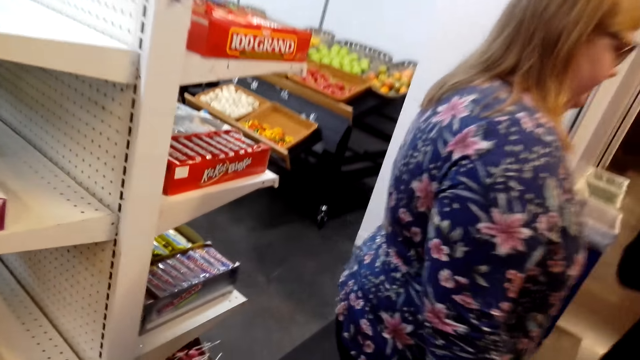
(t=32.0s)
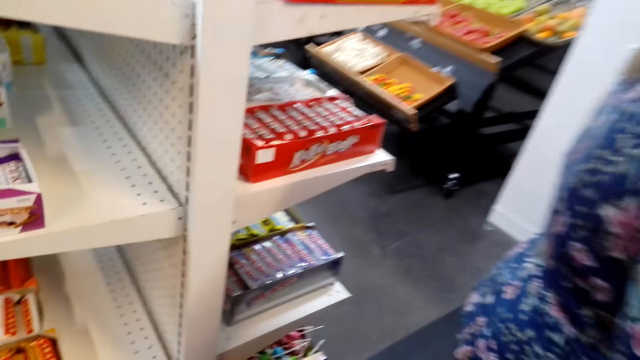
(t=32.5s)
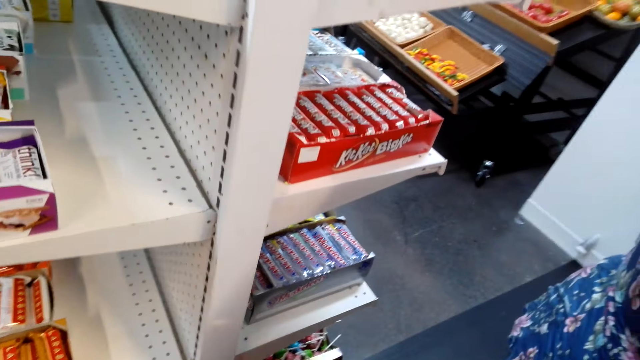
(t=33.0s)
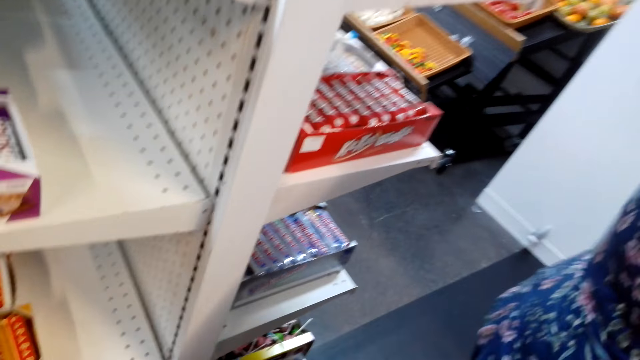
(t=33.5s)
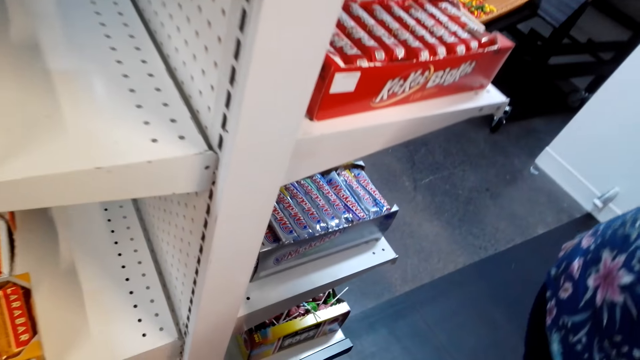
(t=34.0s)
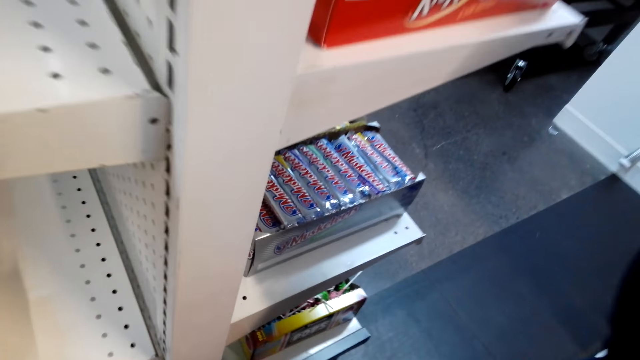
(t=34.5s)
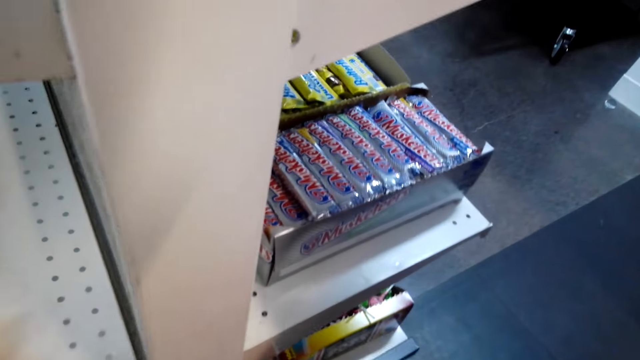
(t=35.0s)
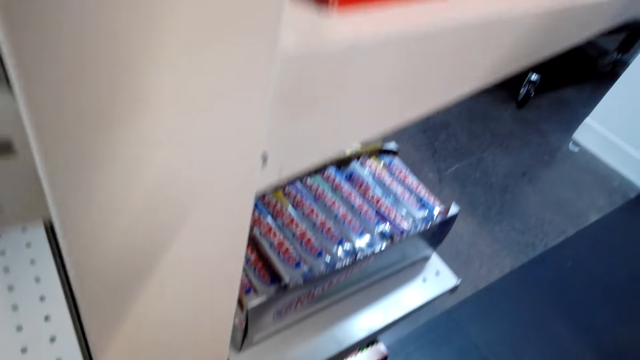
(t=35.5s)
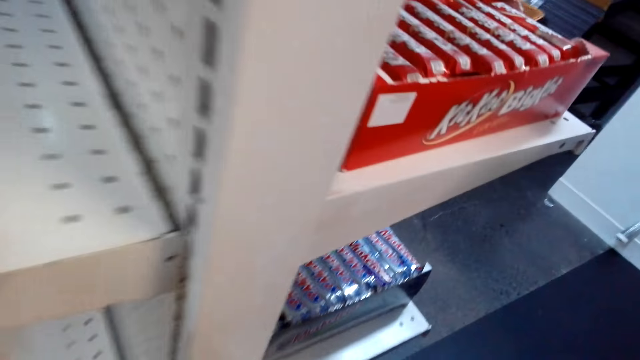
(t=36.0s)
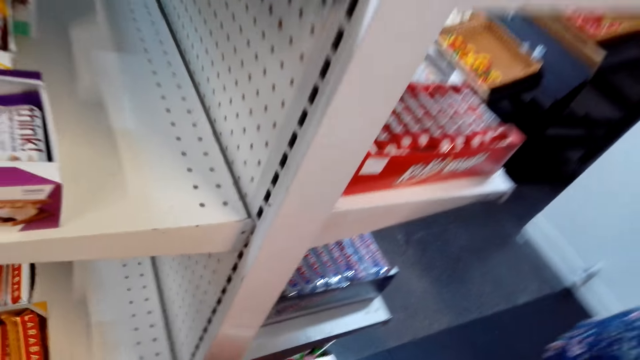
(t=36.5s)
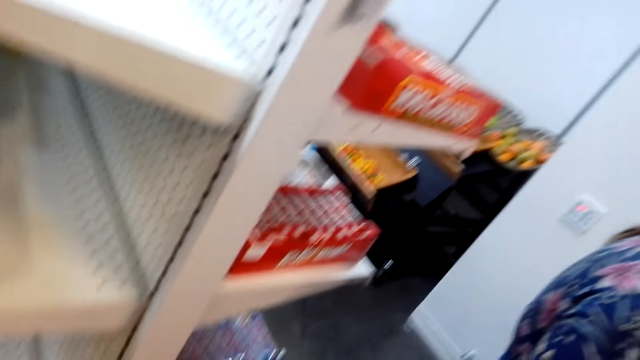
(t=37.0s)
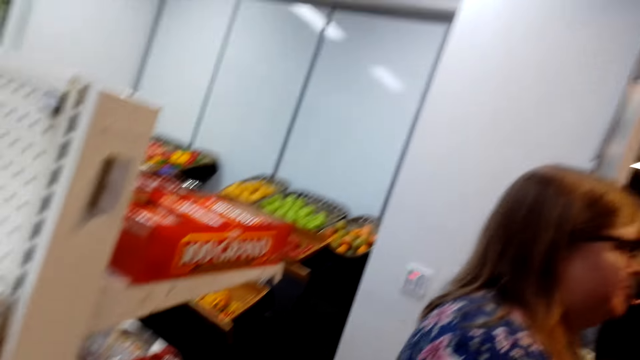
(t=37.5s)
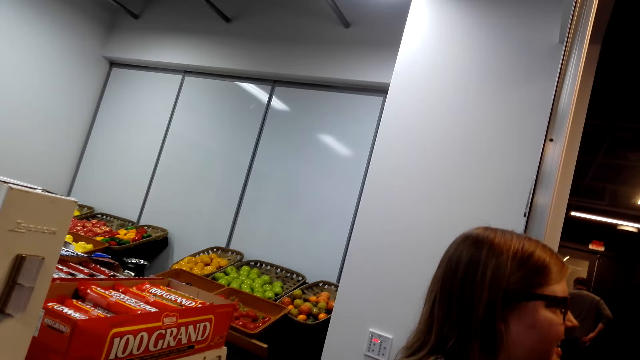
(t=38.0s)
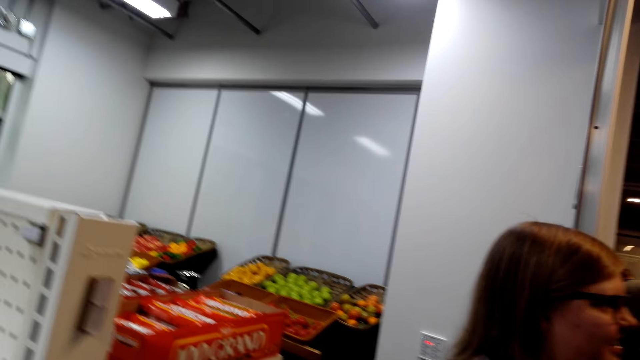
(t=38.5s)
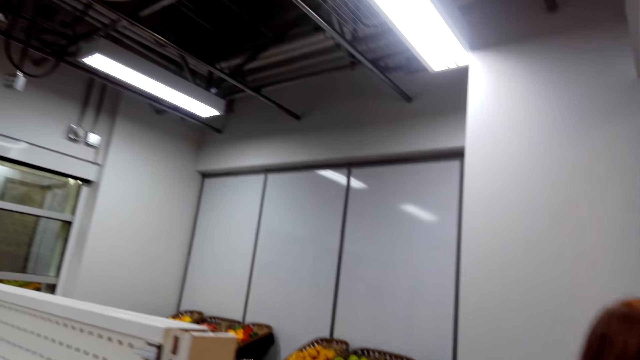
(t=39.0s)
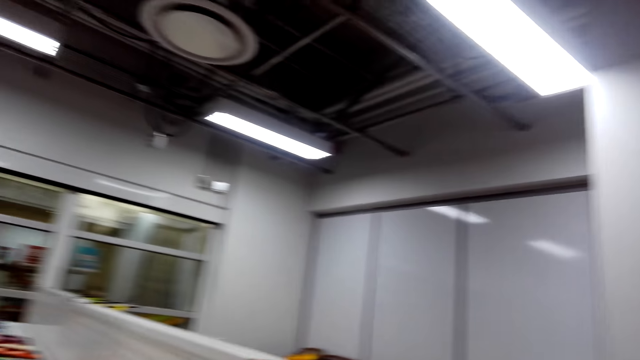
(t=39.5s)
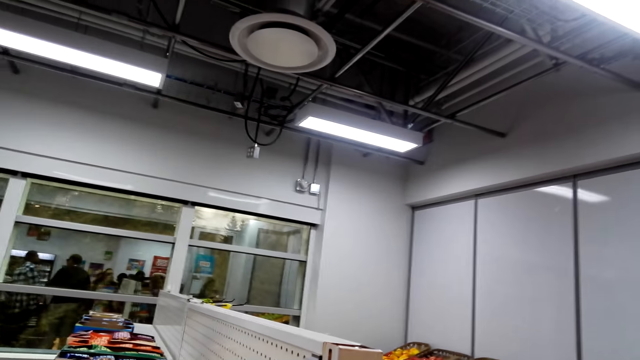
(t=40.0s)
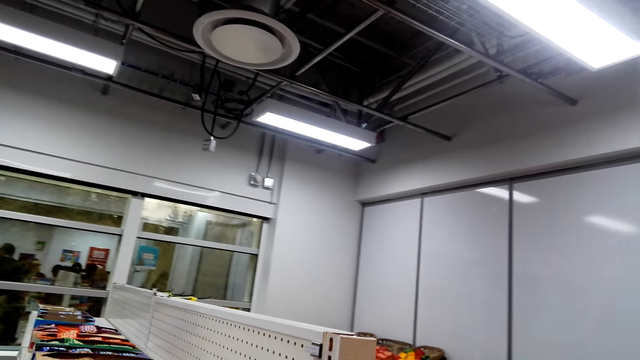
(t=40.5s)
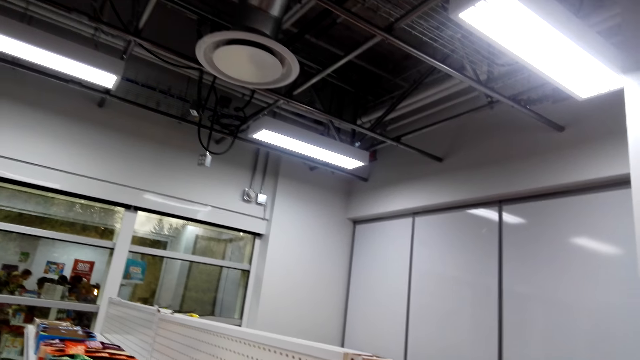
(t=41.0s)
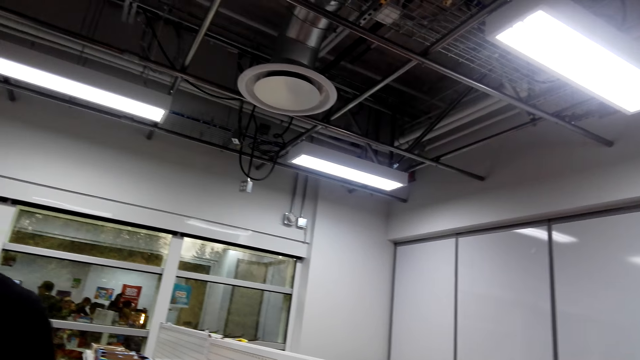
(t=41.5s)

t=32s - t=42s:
The camera wearer walks. They look around.

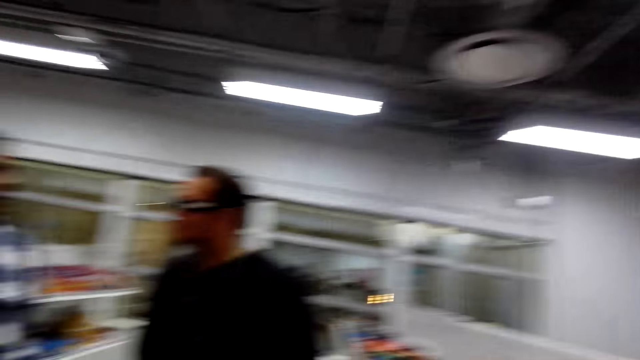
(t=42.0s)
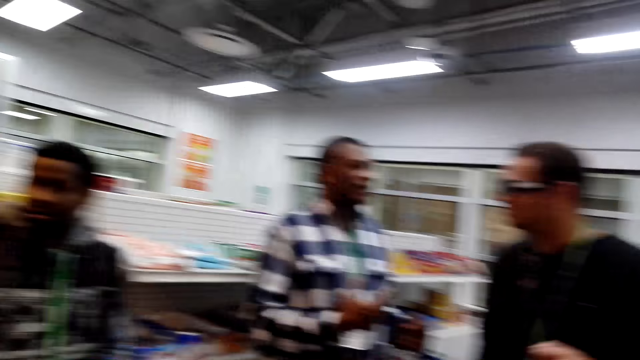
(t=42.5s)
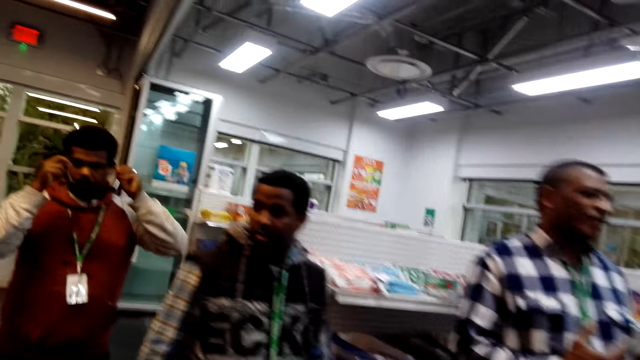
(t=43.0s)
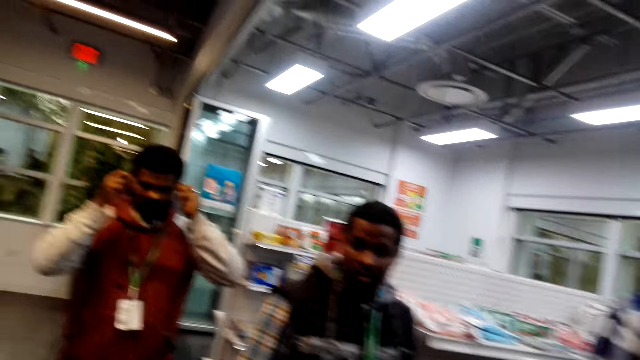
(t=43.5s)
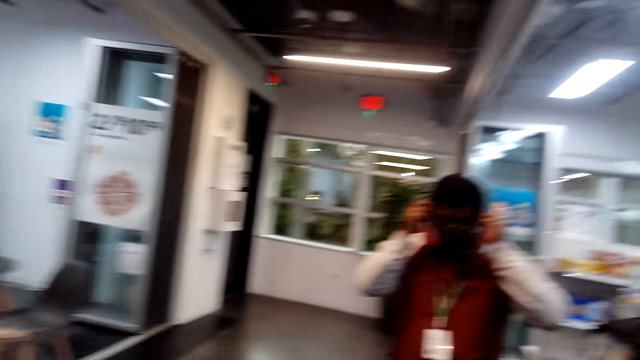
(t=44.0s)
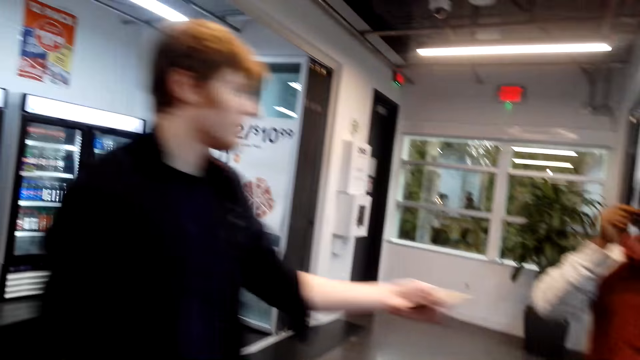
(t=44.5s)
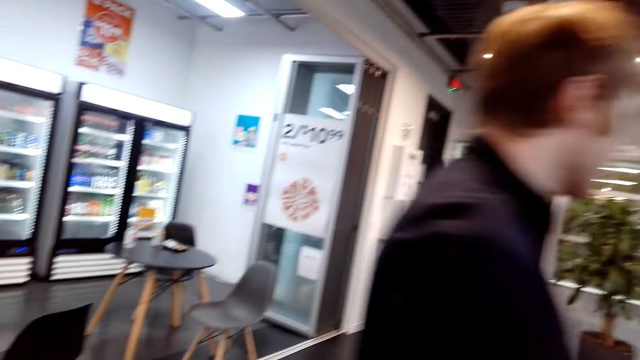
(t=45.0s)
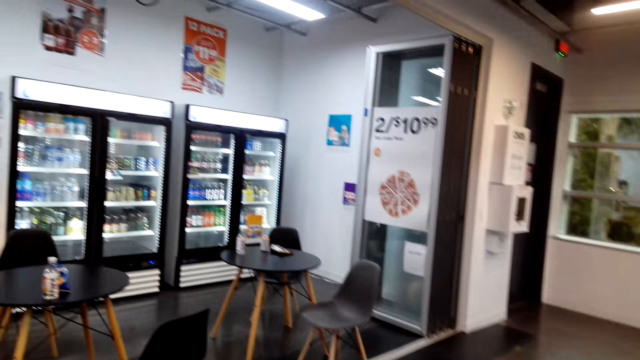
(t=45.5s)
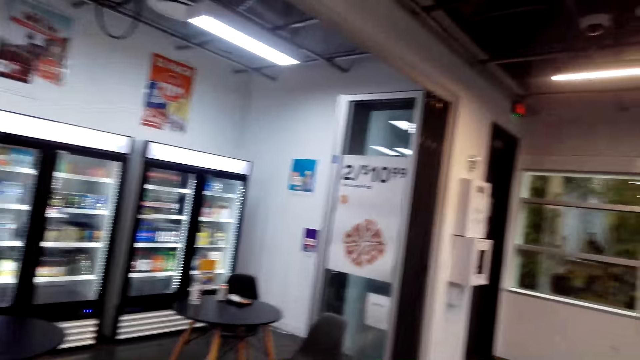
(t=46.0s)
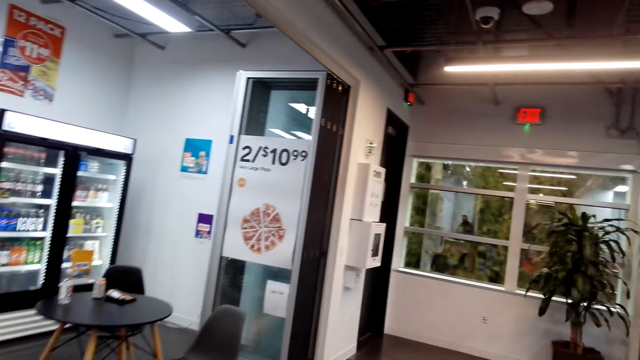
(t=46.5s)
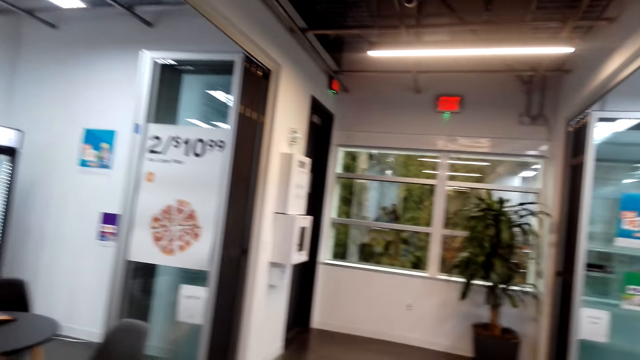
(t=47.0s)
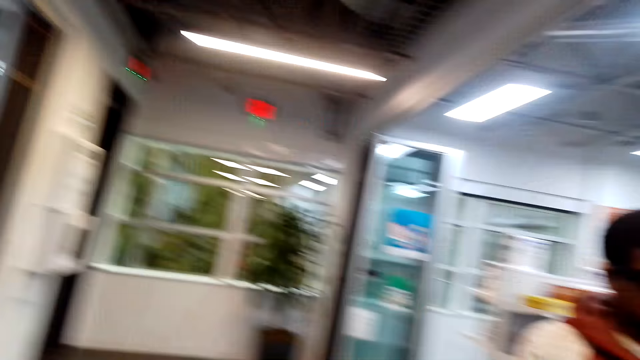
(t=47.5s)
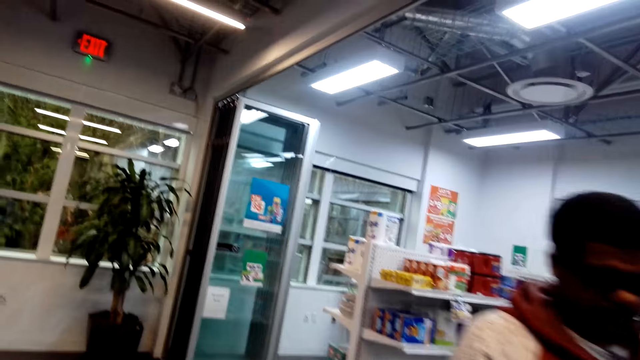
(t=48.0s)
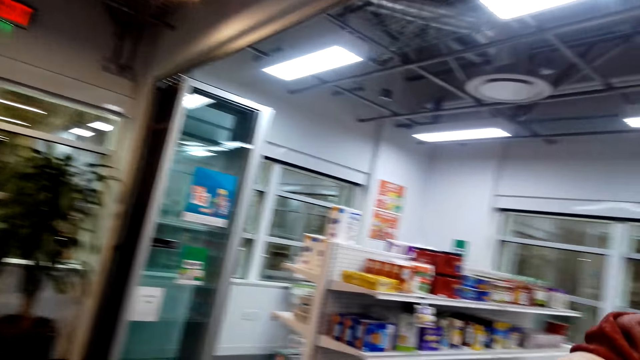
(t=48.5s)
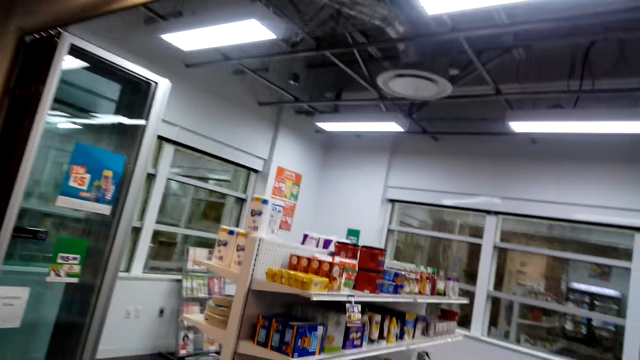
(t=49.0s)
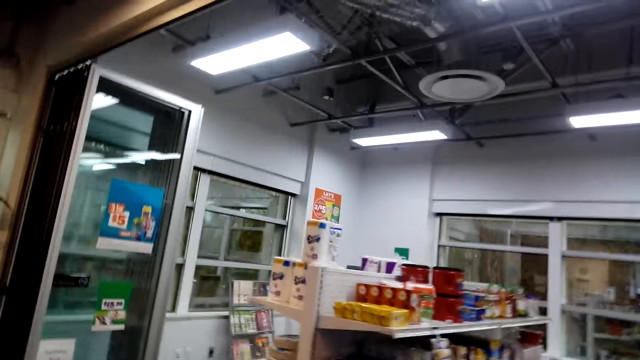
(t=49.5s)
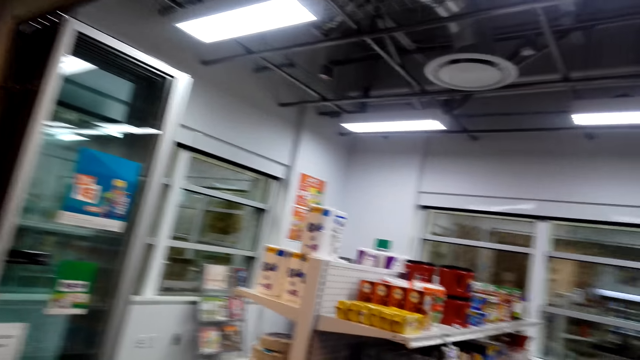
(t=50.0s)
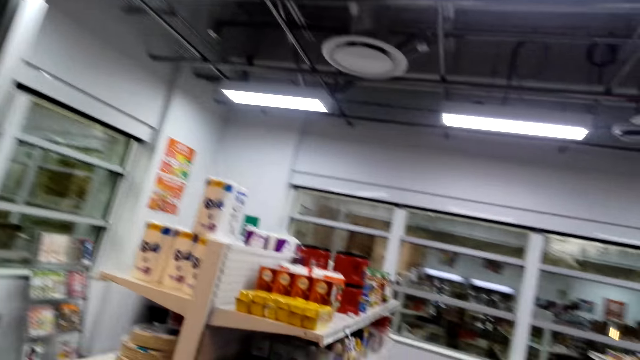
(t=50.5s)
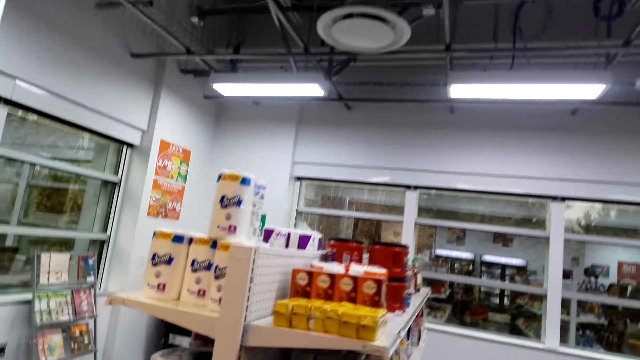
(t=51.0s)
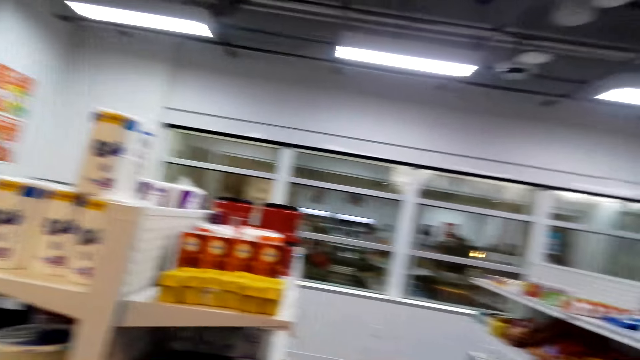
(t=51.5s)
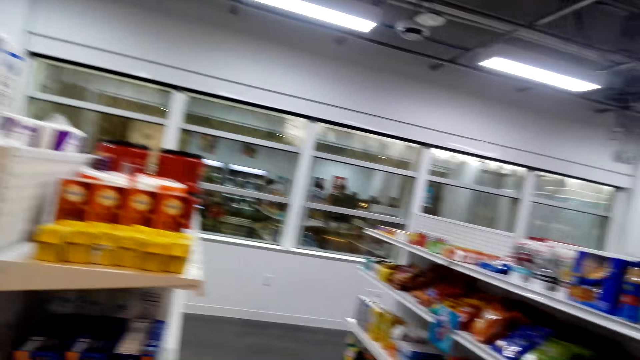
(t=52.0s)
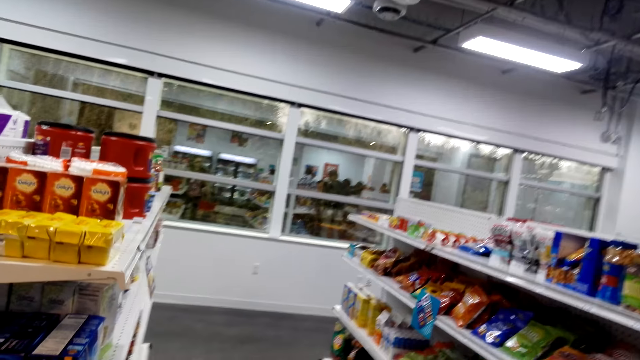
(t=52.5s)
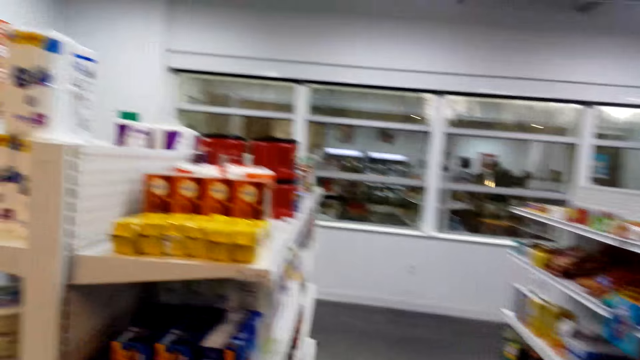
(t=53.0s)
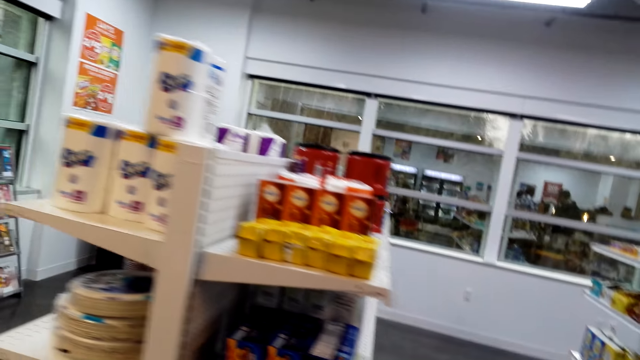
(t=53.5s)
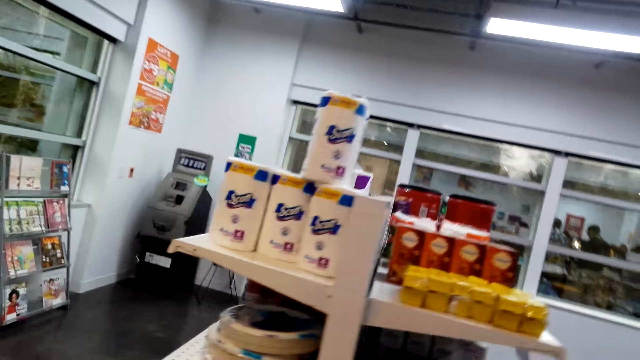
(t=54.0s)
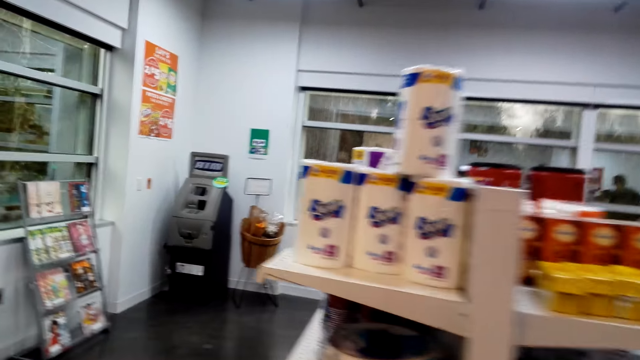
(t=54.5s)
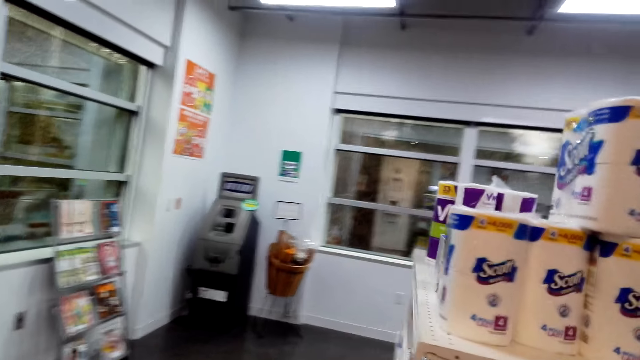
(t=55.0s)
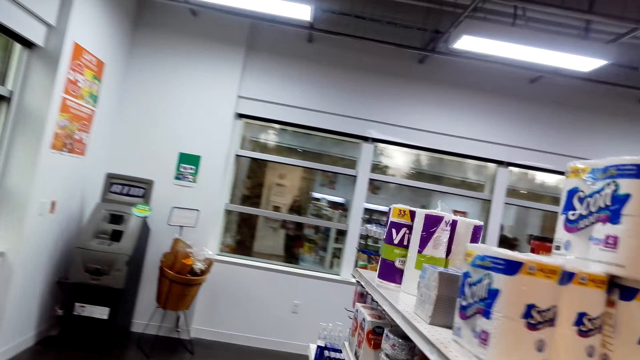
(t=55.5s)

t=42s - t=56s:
A man holds his head. Another man walks. The camera wearer walks around.
